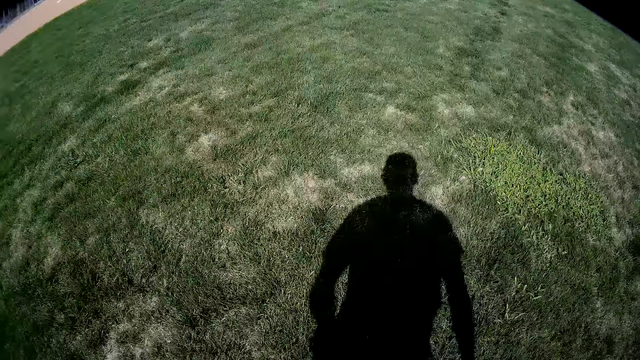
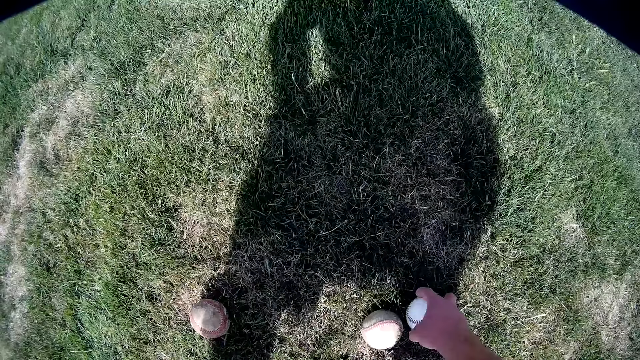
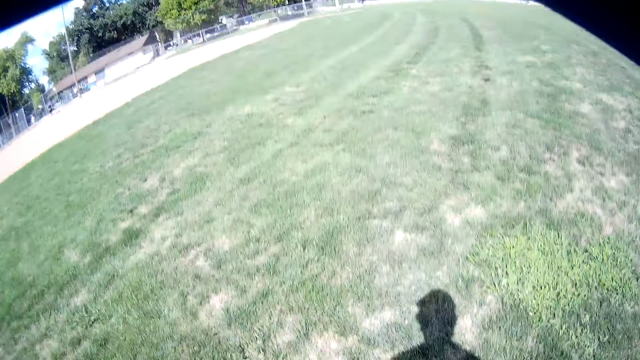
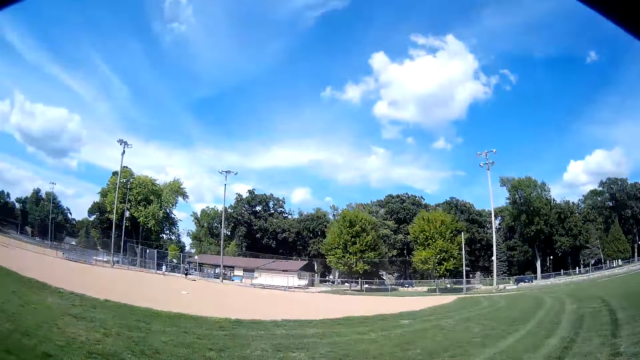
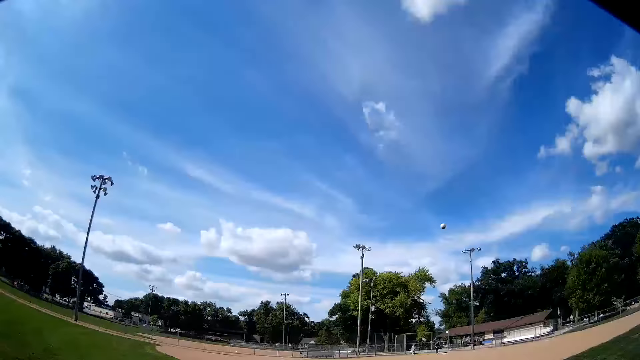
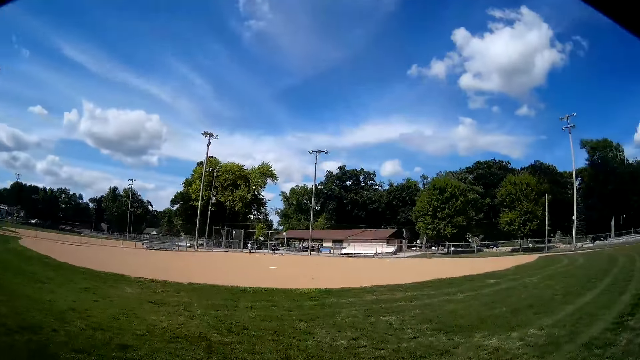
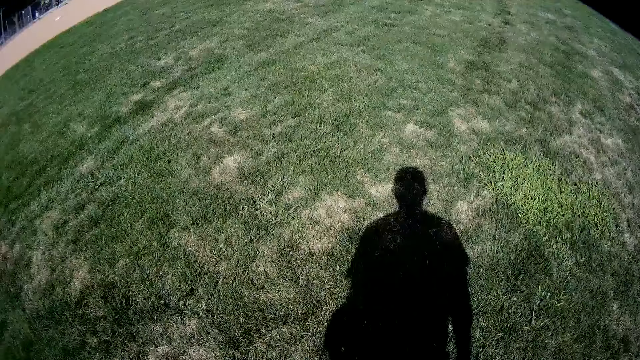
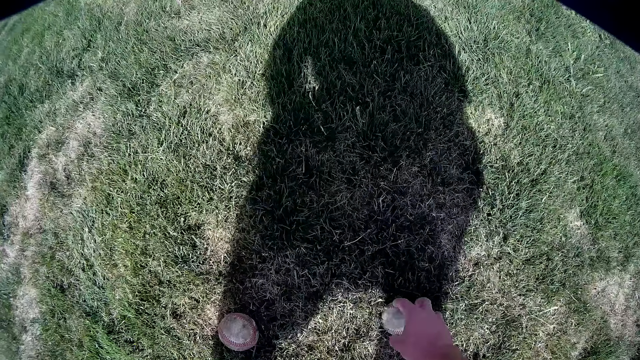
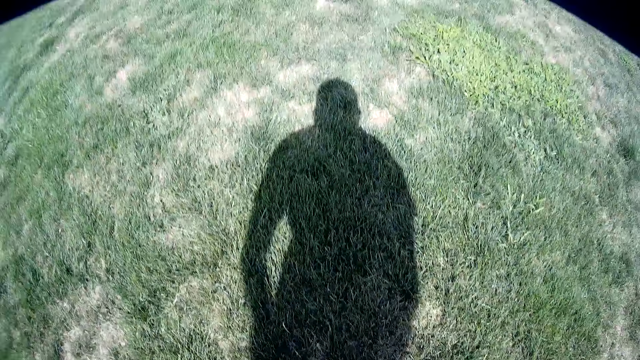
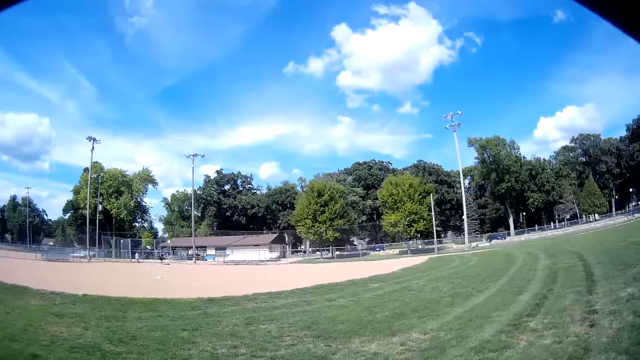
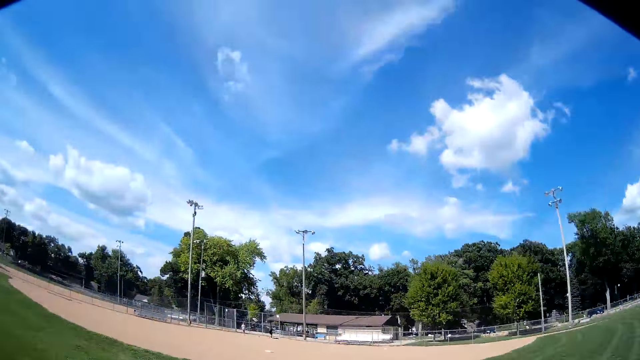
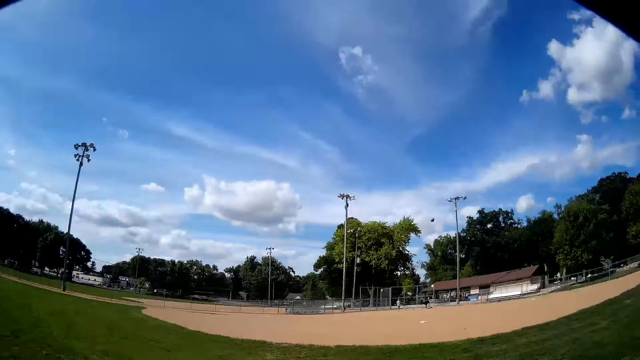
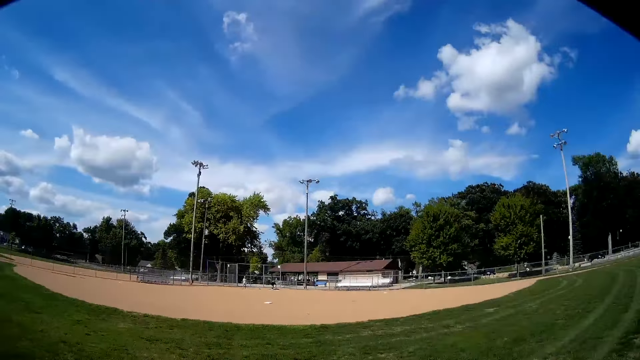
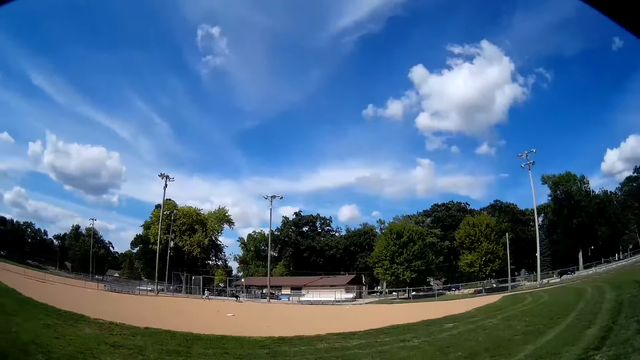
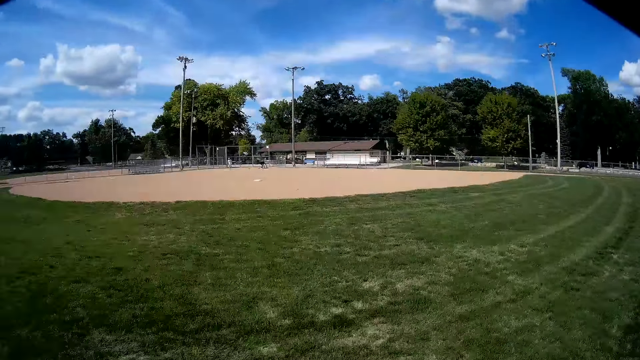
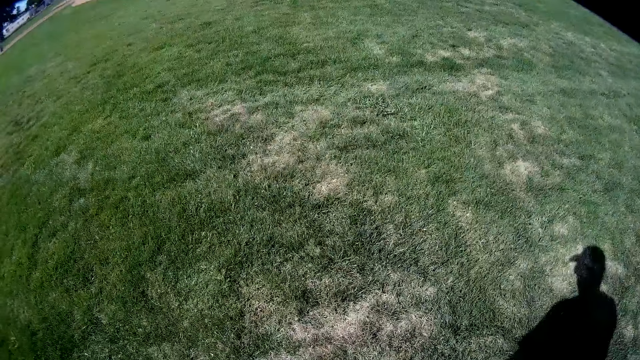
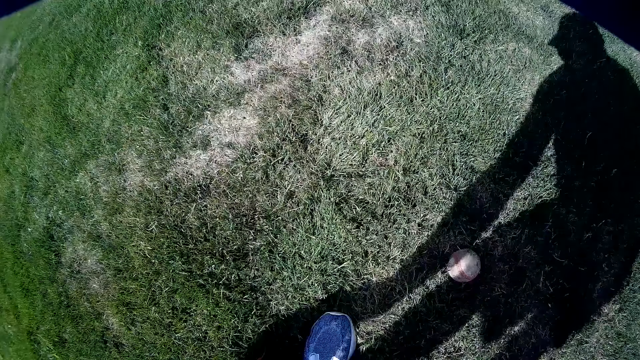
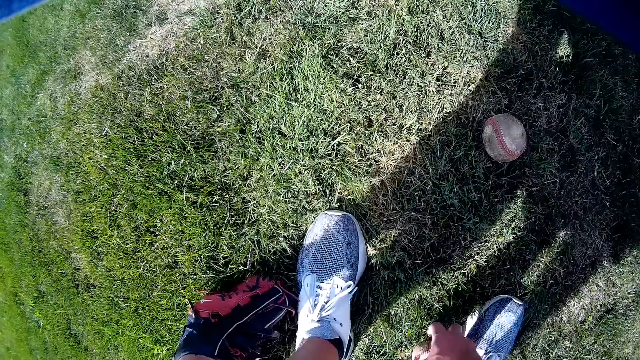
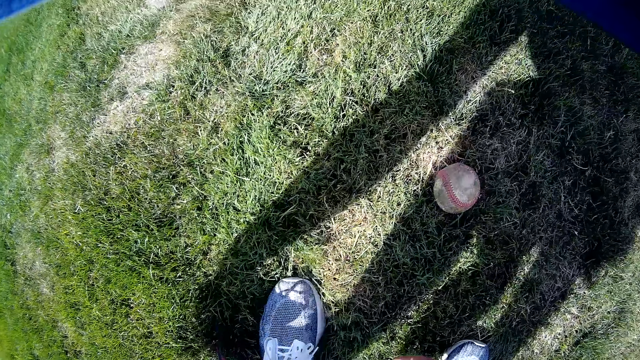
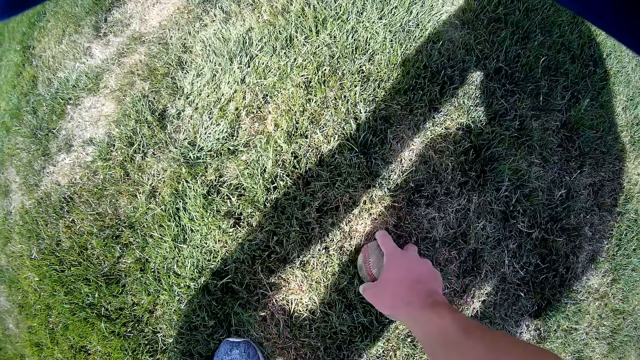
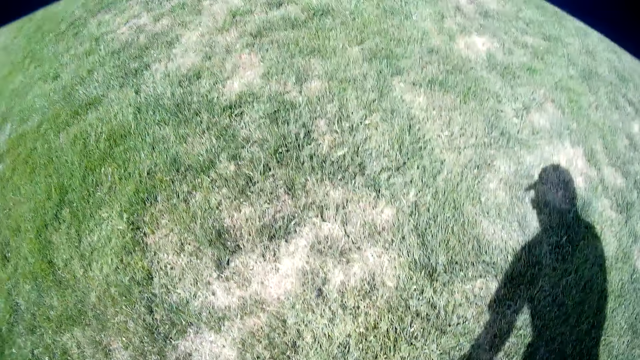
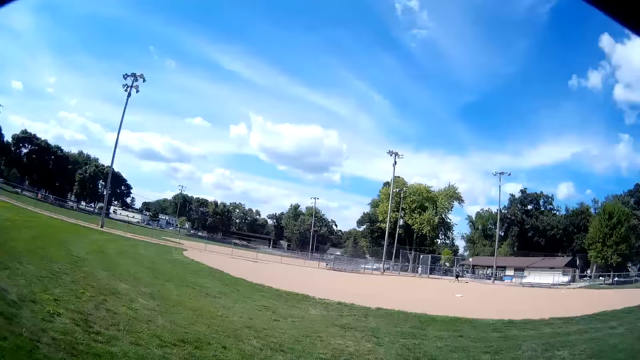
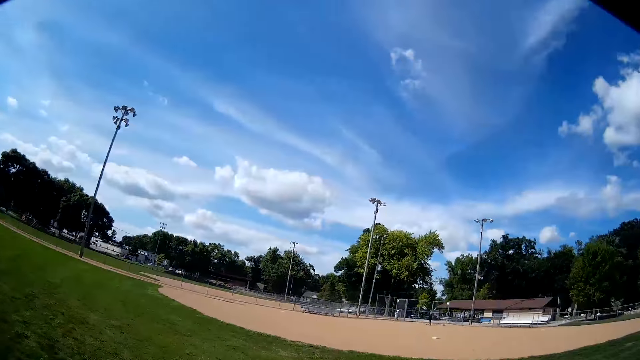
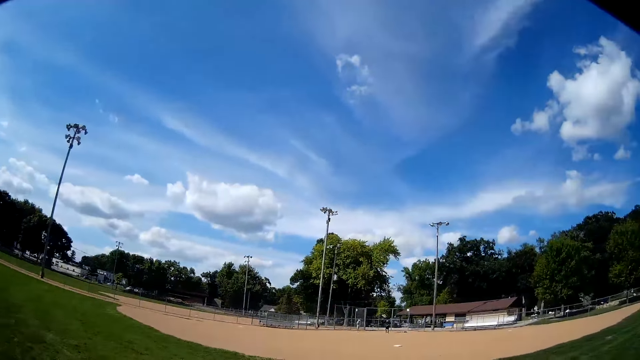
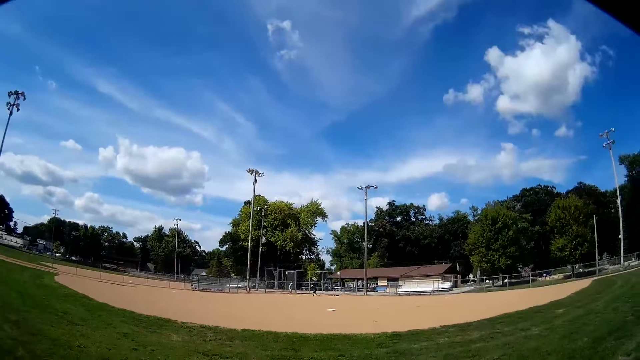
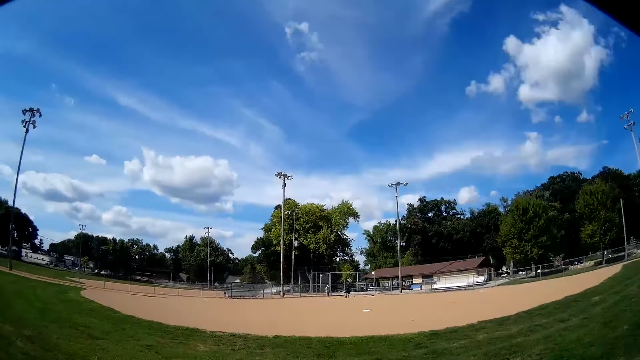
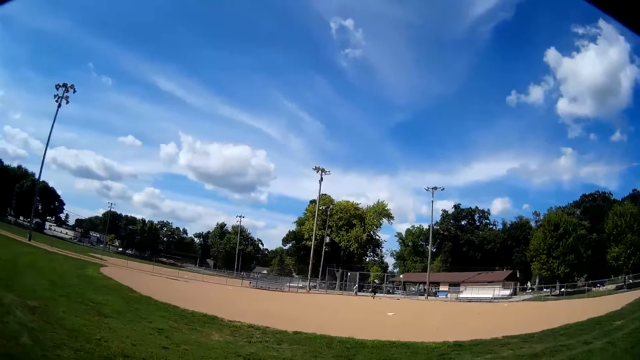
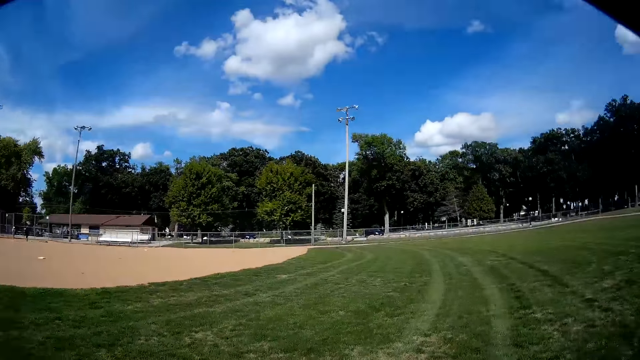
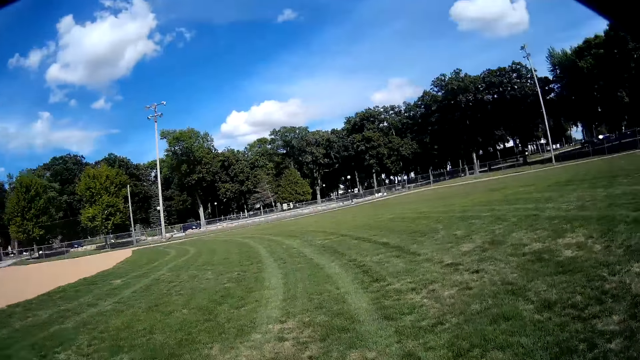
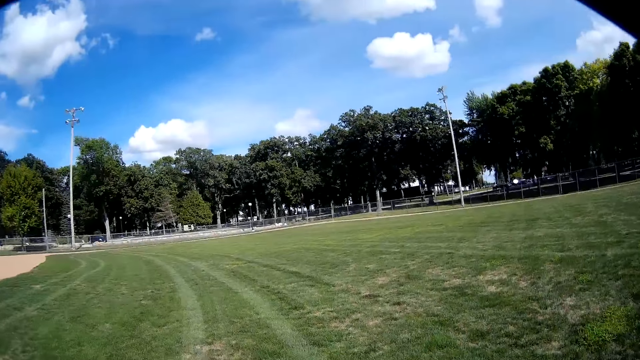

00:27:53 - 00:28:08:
The camera wearer picks up another ball from the ground. They throw another ball to the man. They pick up another ball from the ground. They throw another ball to the man. They pick up more balls from the ground. They bend to the ground. They look around.

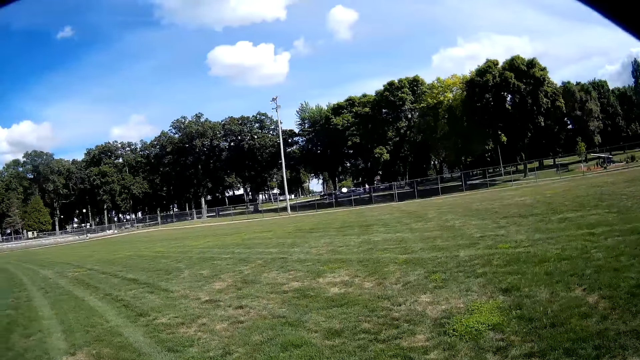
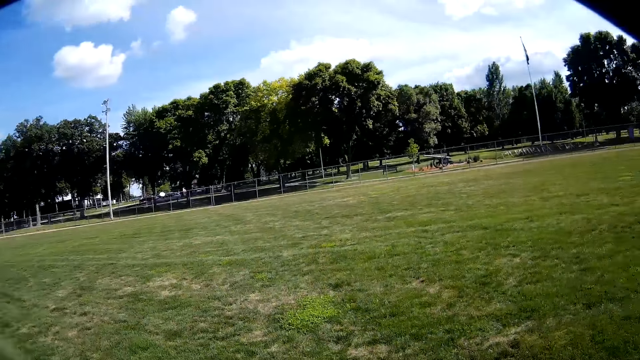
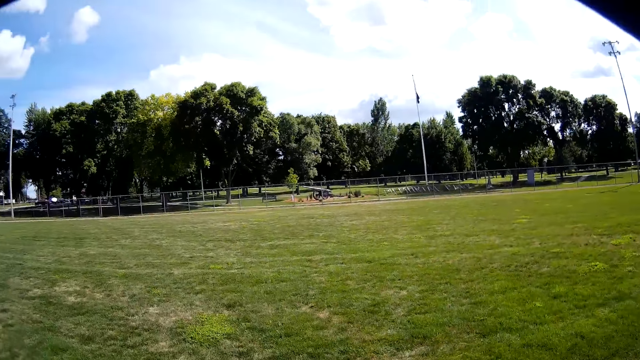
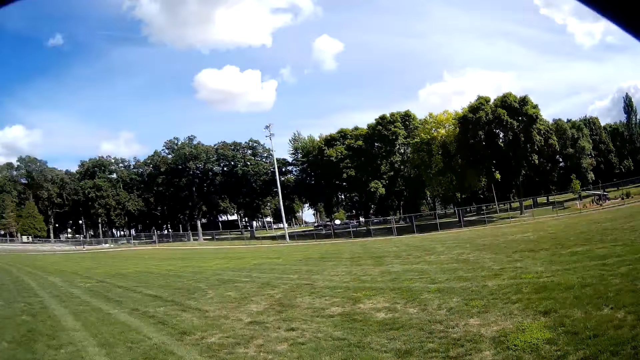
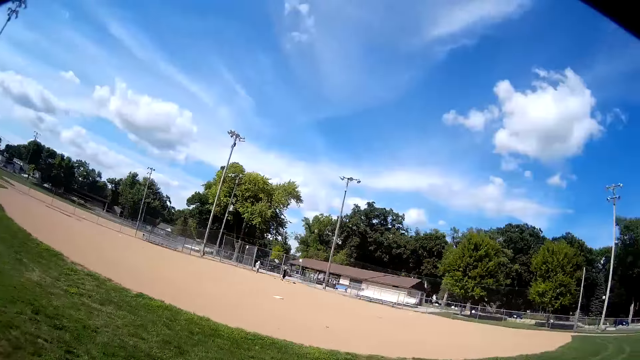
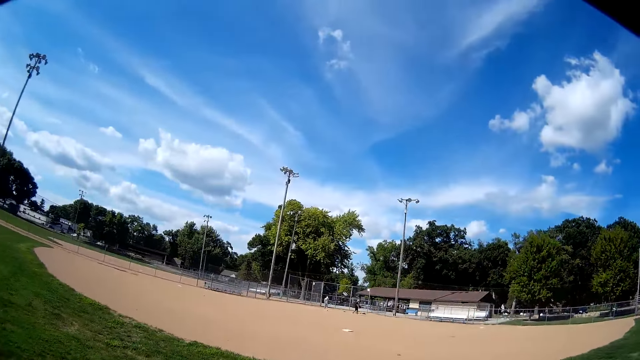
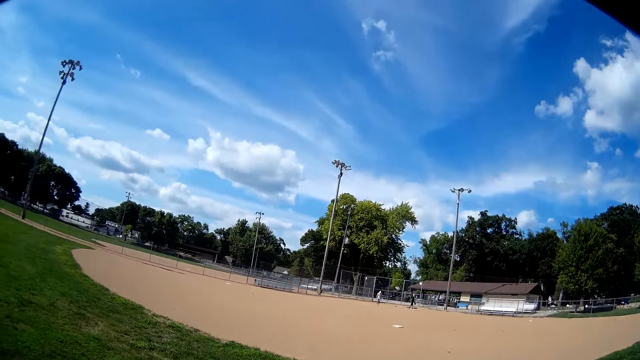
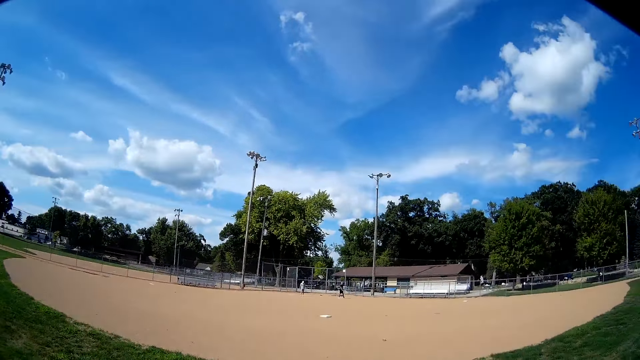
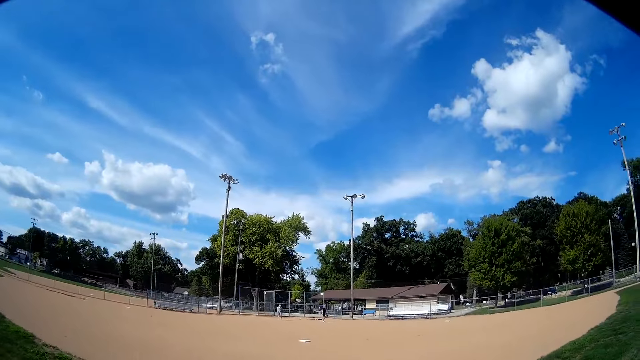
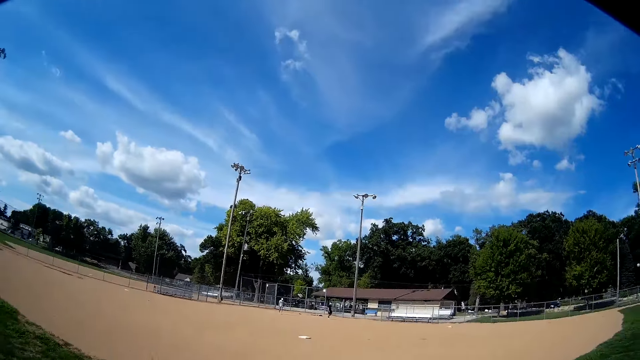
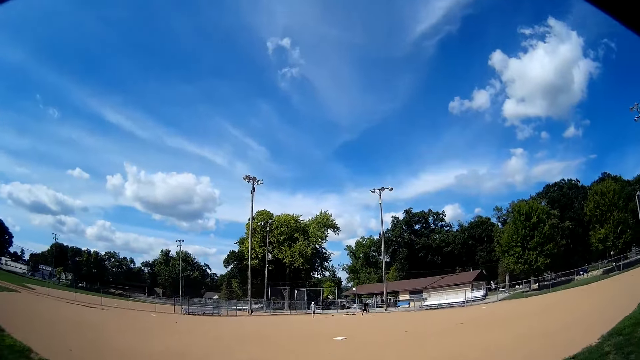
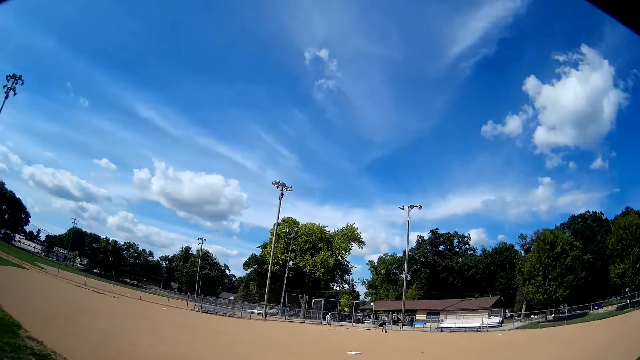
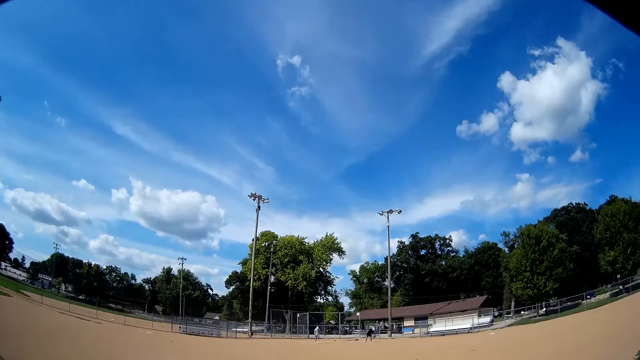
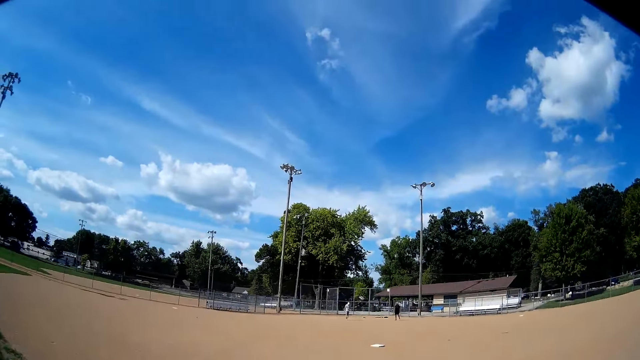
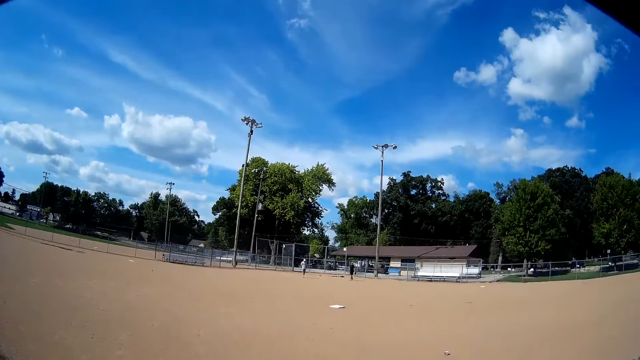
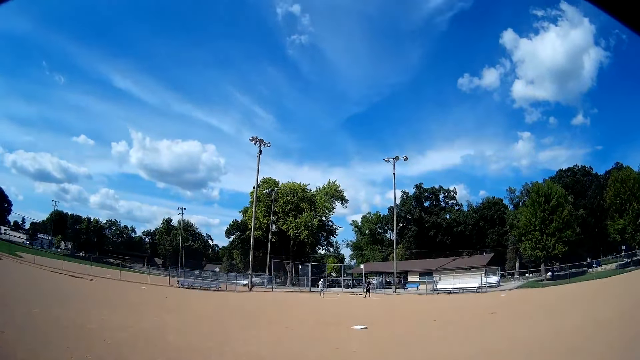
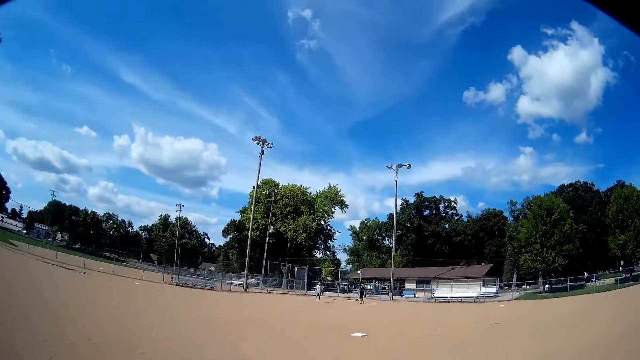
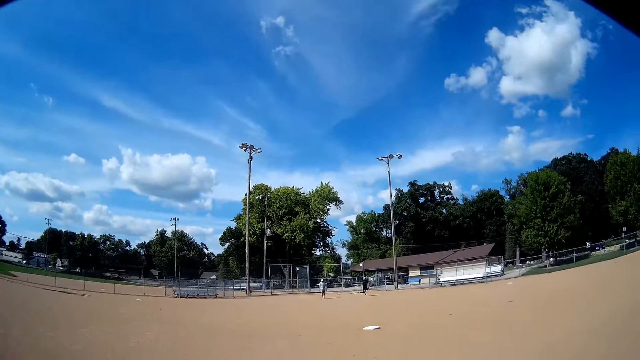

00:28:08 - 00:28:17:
The camera wearer walks towards a man and another man.
